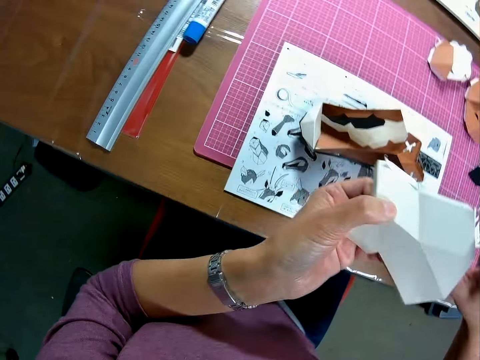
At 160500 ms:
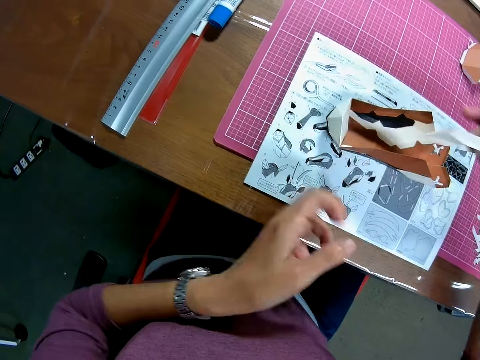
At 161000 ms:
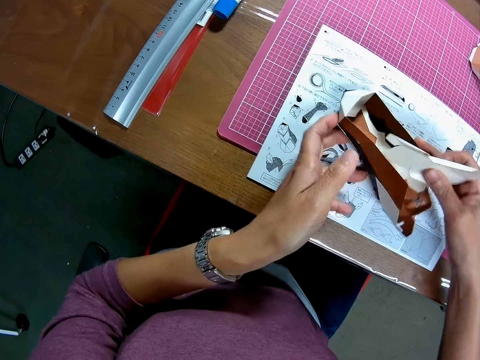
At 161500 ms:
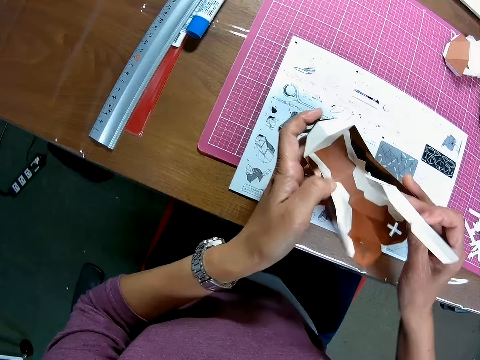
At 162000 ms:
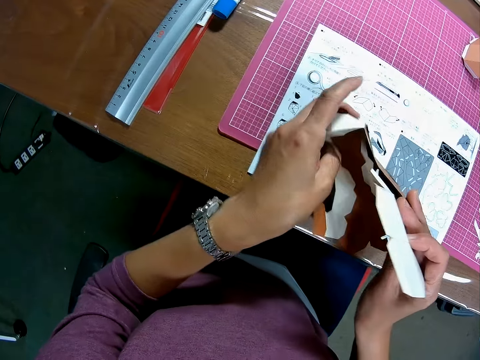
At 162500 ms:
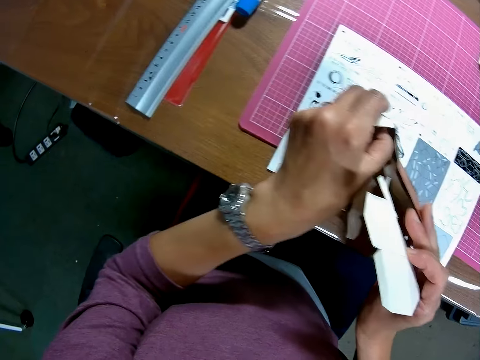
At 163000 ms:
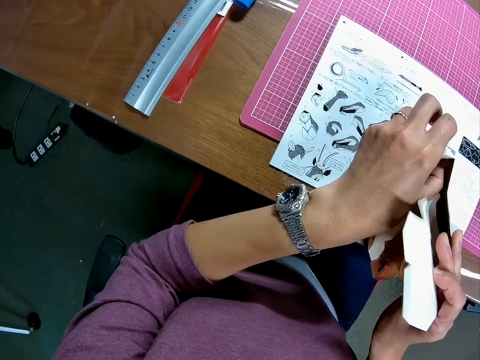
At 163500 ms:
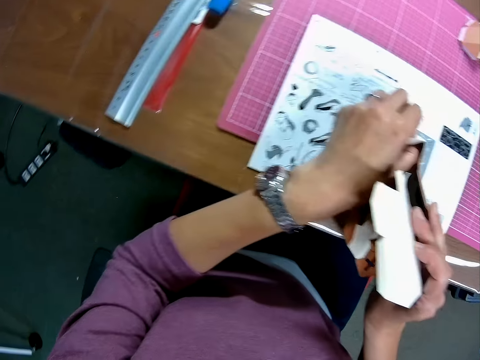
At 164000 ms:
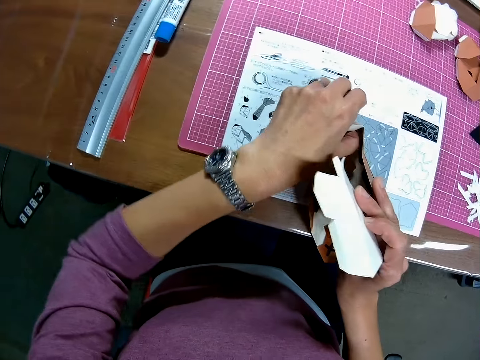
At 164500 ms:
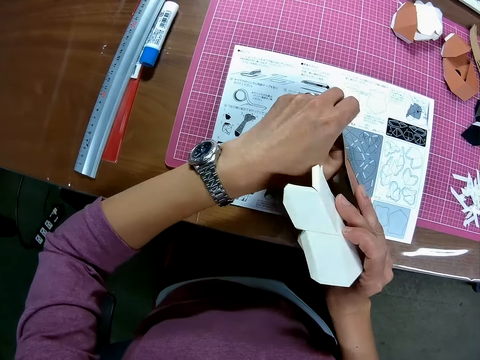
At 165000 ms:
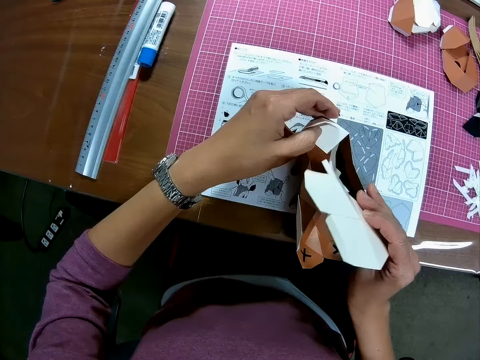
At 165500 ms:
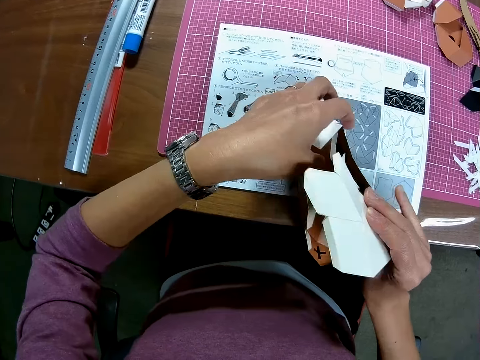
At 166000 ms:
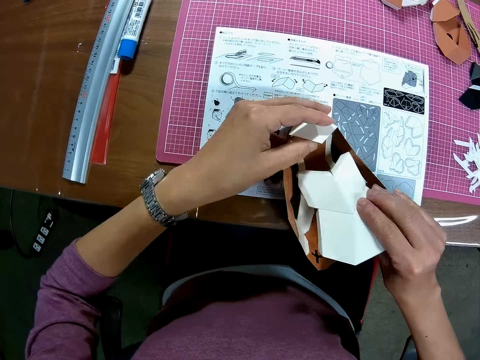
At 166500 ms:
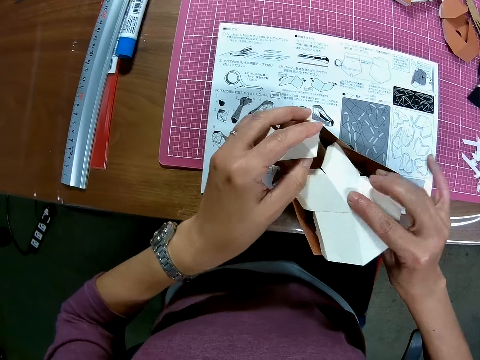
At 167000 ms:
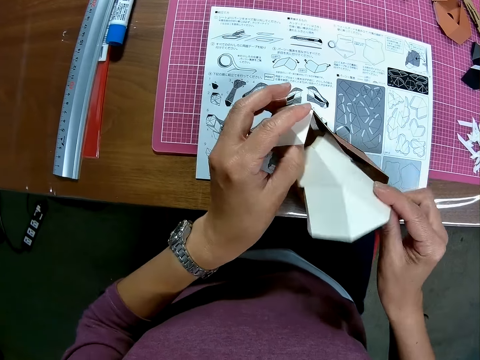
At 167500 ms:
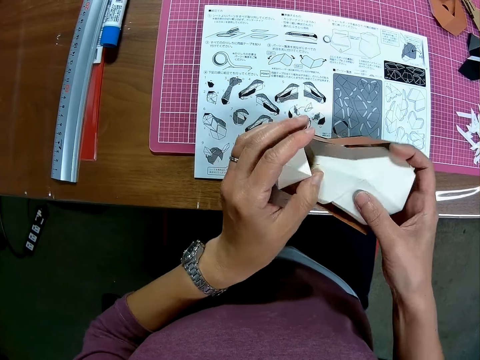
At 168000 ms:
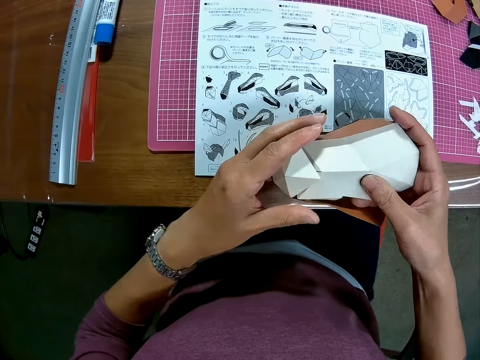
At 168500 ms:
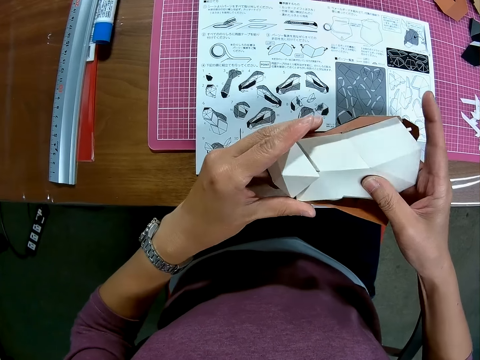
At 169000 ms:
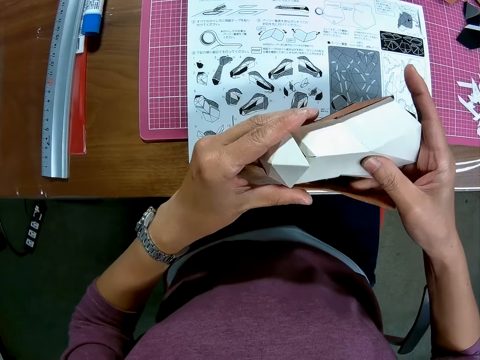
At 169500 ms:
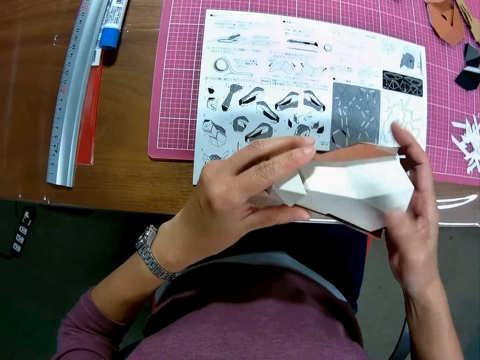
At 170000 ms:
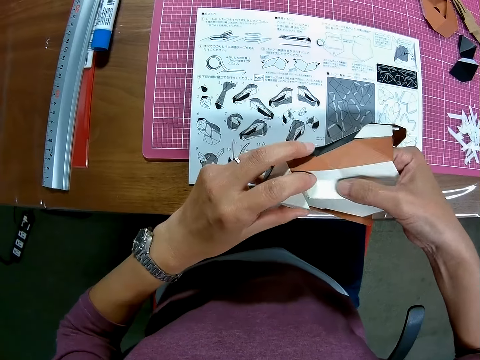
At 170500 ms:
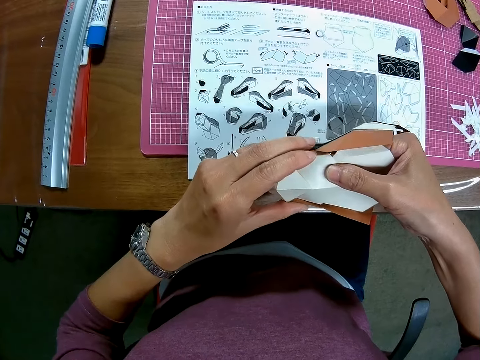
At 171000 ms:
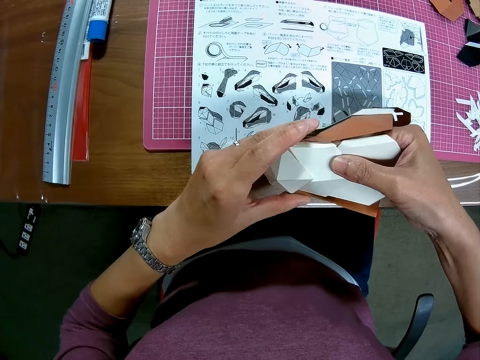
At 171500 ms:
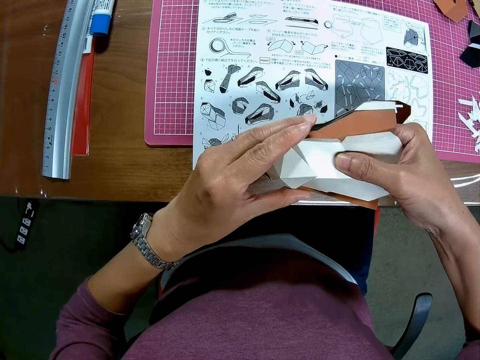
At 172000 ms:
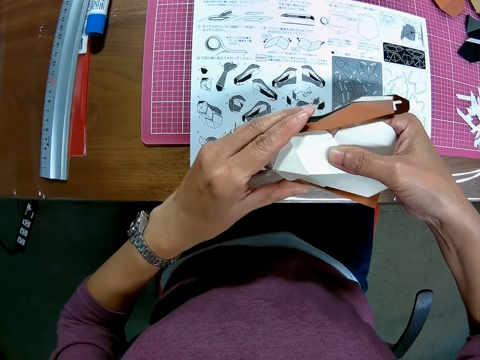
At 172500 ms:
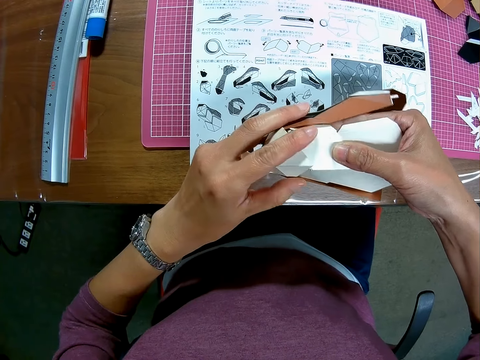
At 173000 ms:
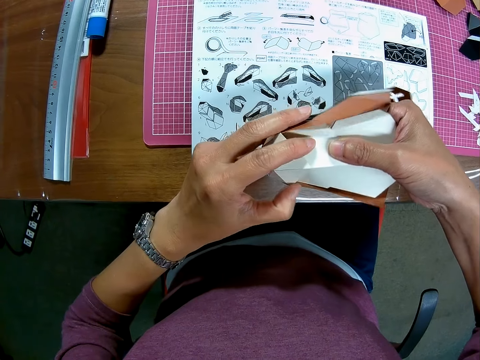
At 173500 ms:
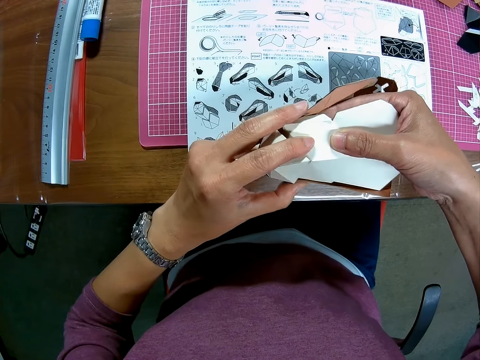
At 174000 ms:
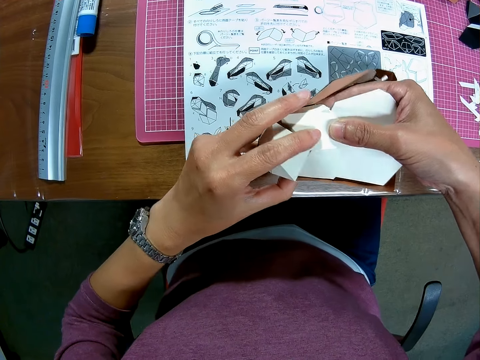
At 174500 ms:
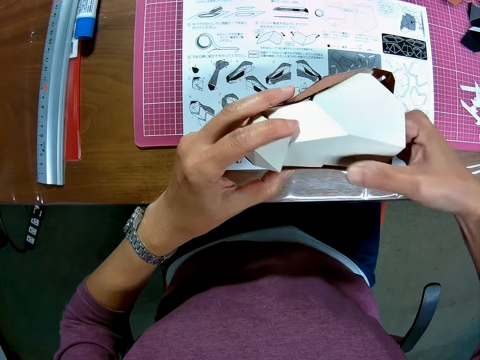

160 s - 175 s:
The camera wearer passes the model to the right hand. They move the model. They pick the papercraft from the table. They hold the model. They examine the model. They put the models together.

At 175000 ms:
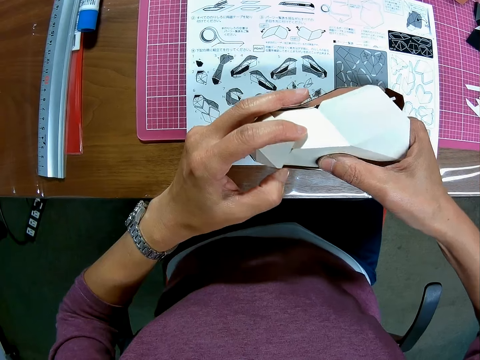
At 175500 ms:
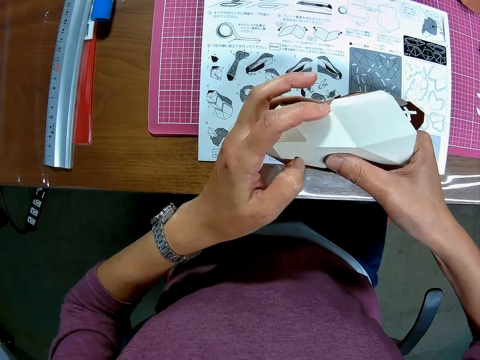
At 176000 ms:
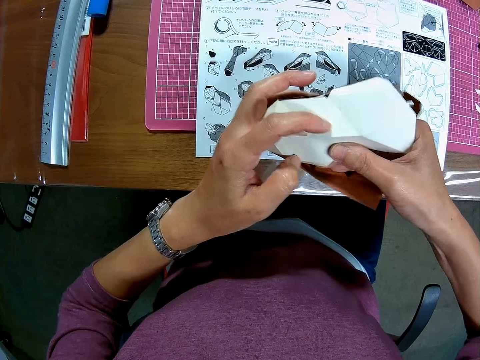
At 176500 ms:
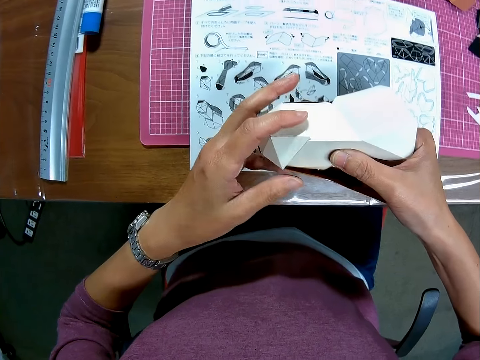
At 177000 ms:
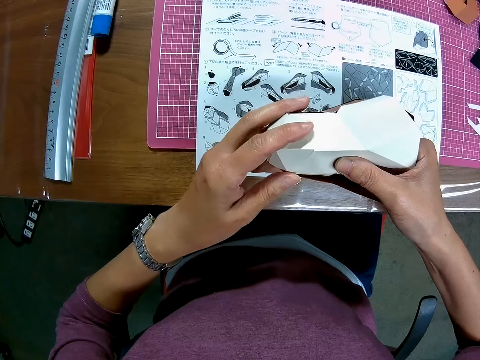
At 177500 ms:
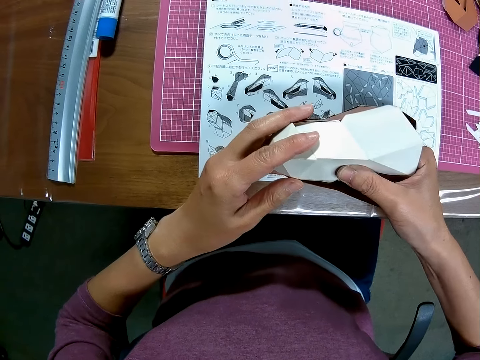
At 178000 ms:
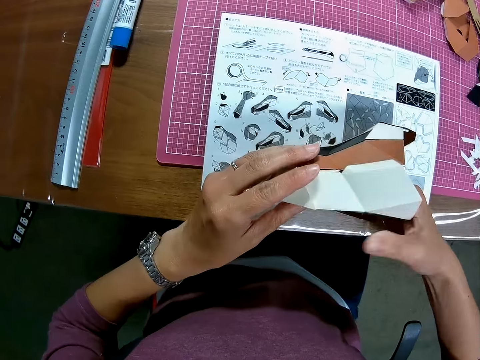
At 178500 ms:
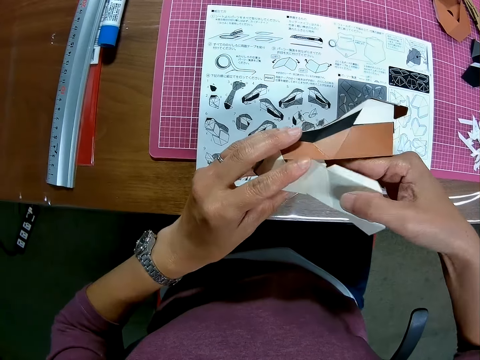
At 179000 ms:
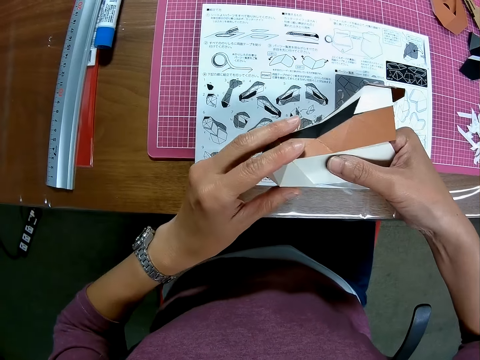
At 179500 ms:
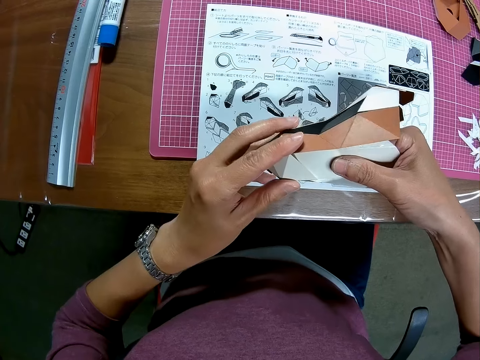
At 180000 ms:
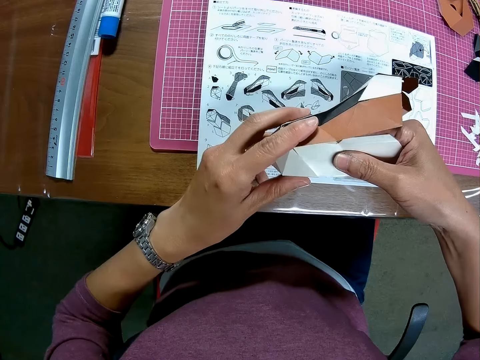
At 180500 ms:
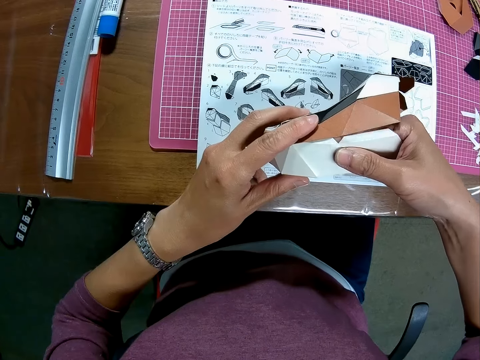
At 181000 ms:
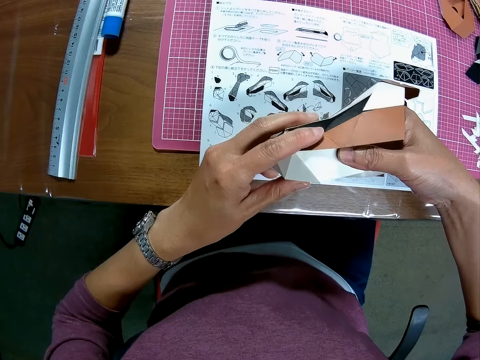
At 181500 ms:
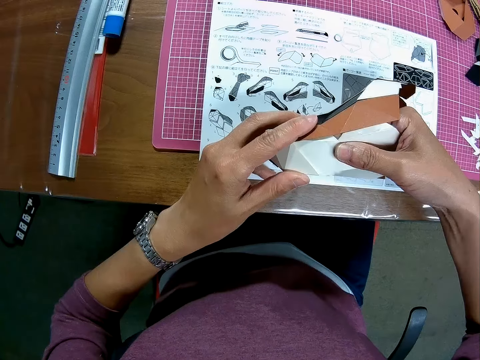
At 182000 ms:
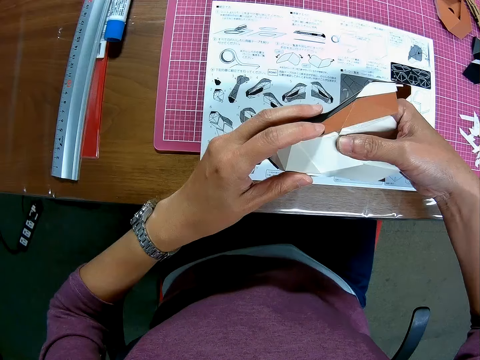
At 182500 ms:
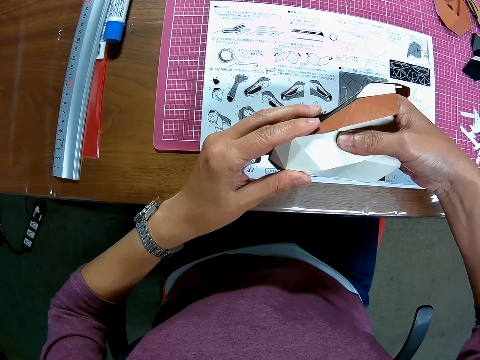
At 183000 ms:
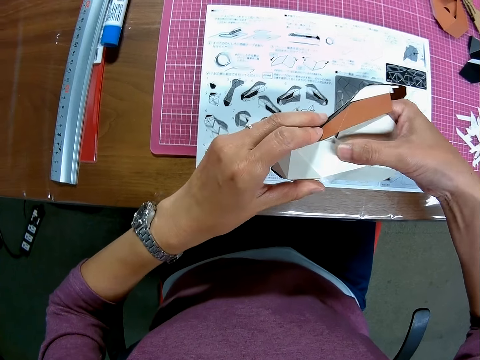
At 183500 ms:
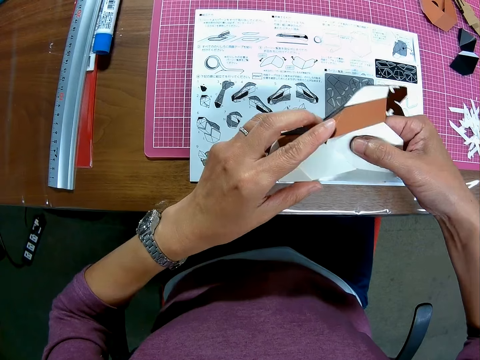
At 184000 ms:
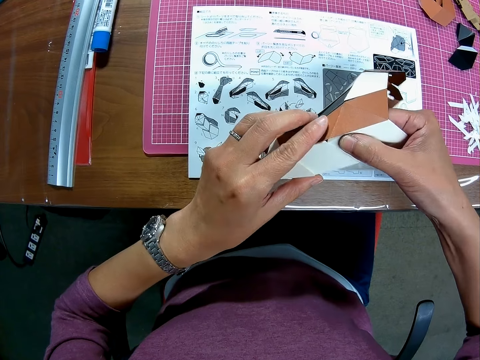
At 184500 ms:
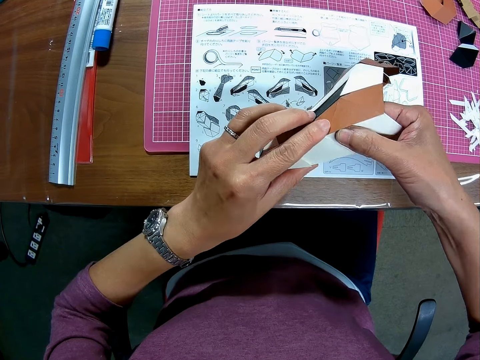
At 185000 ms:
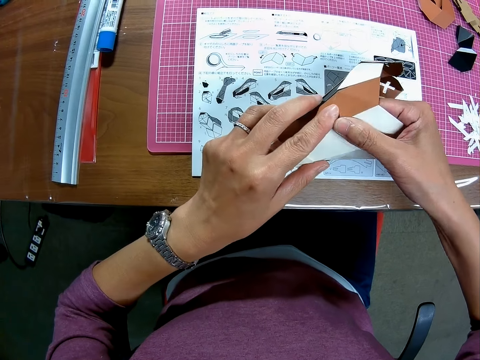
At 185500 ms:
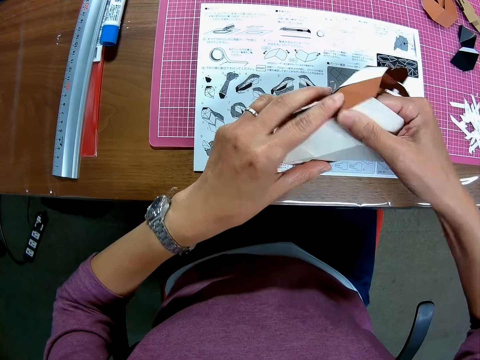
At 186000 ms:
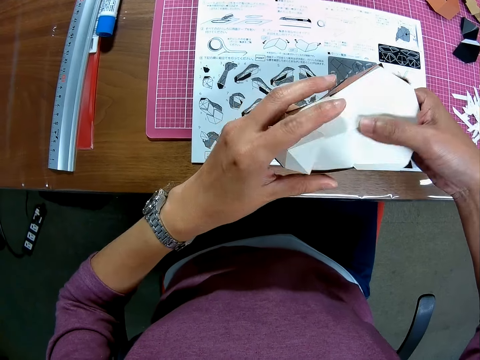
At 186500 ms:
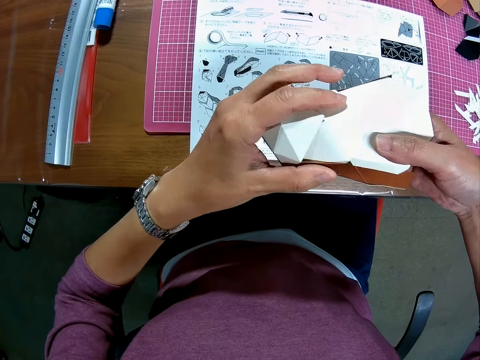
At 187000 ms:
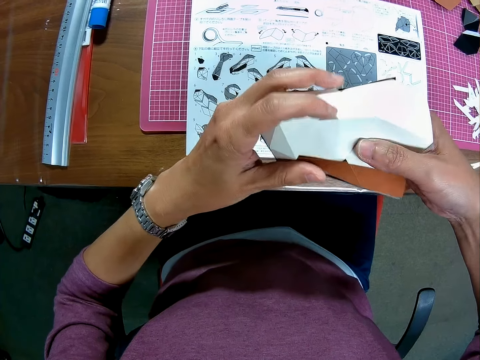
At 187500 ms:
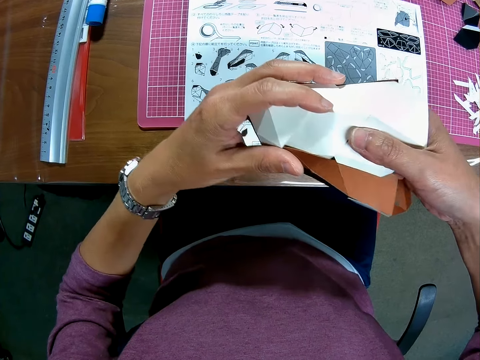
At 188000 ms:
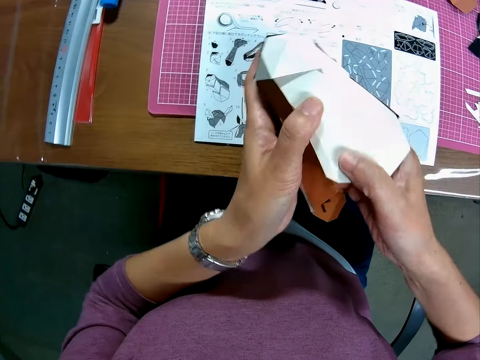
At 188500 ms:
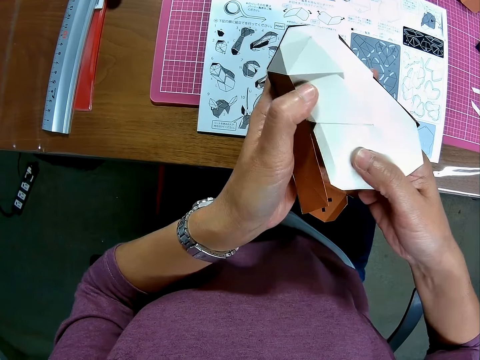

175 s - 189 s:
The camera wearer lifts the model.
